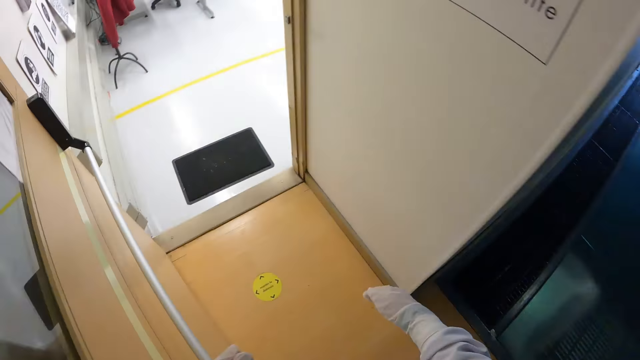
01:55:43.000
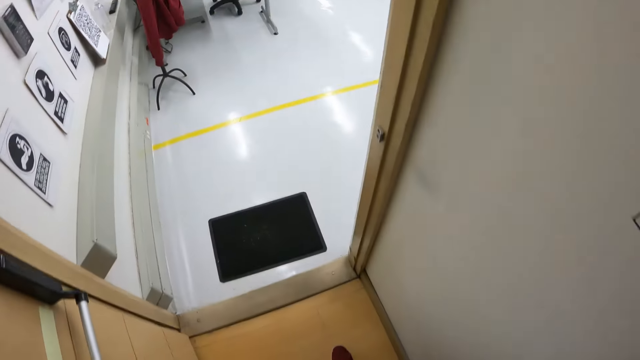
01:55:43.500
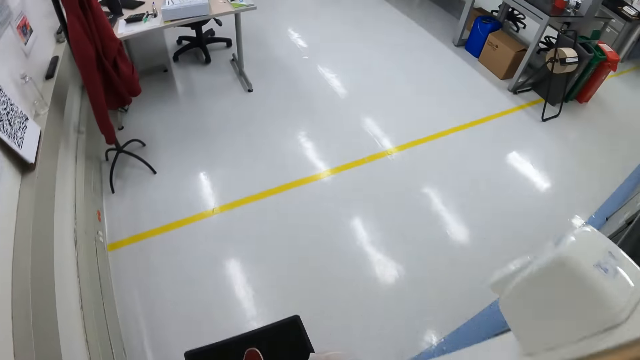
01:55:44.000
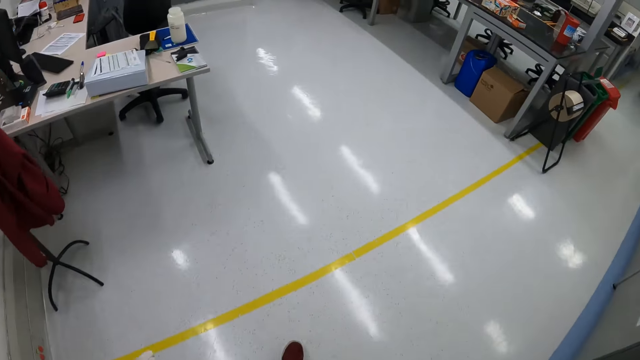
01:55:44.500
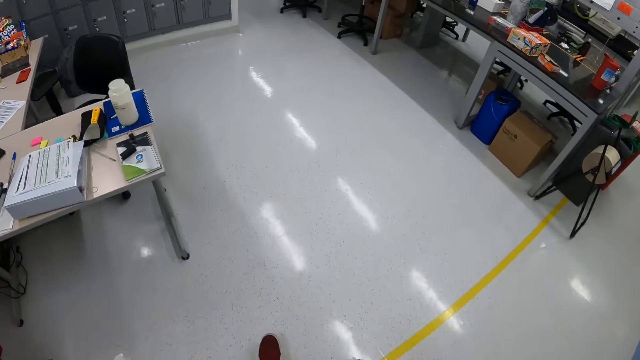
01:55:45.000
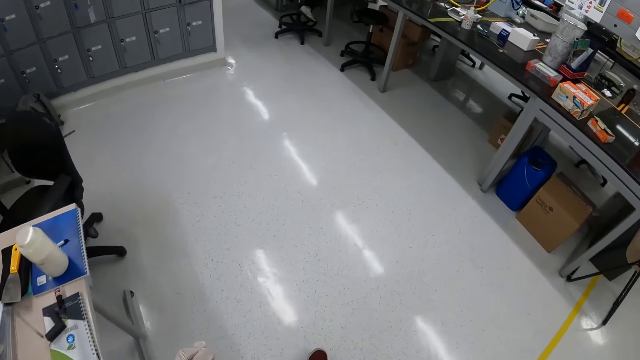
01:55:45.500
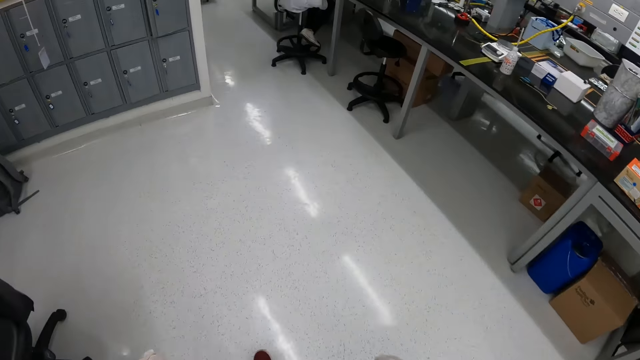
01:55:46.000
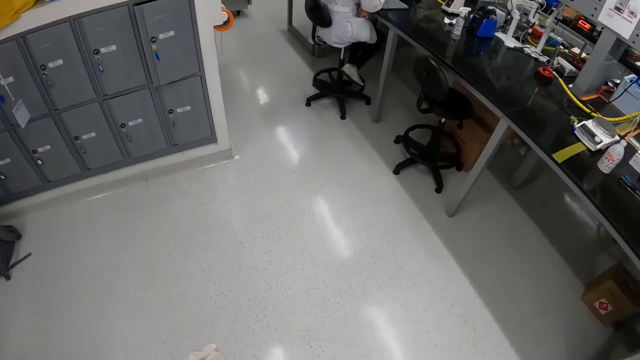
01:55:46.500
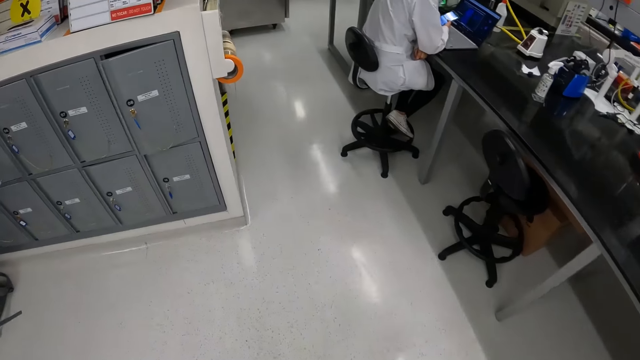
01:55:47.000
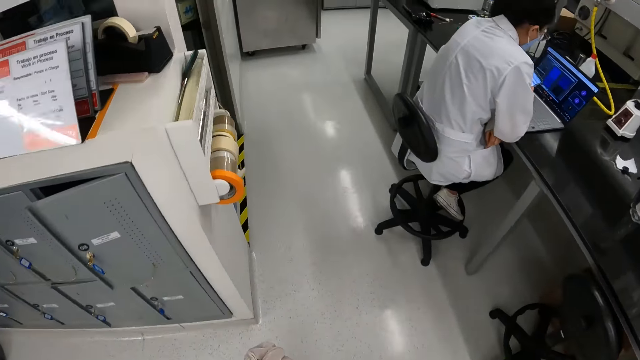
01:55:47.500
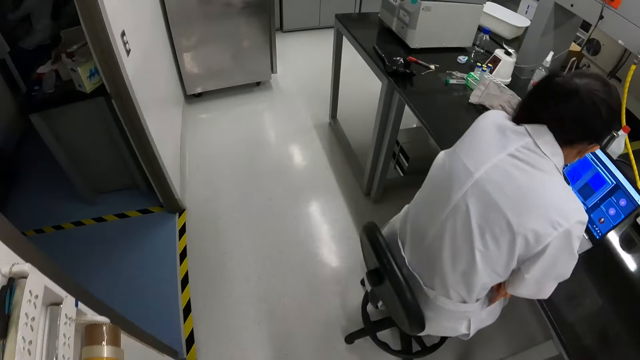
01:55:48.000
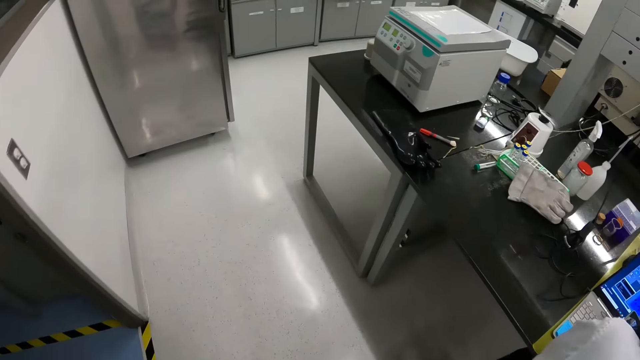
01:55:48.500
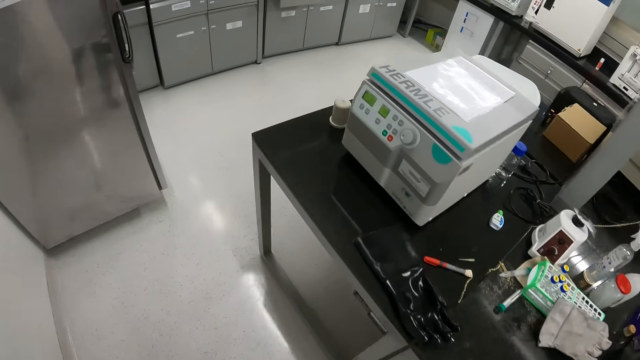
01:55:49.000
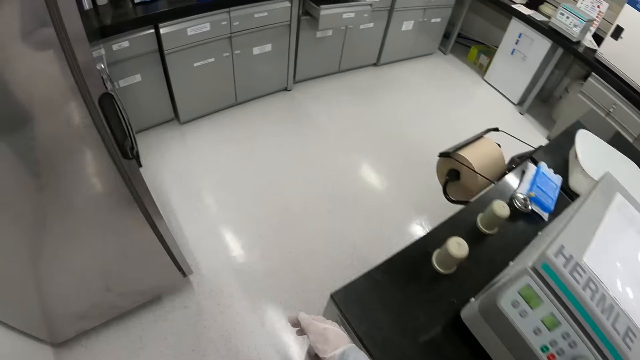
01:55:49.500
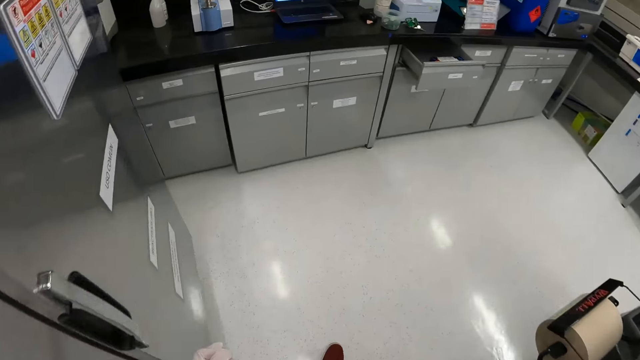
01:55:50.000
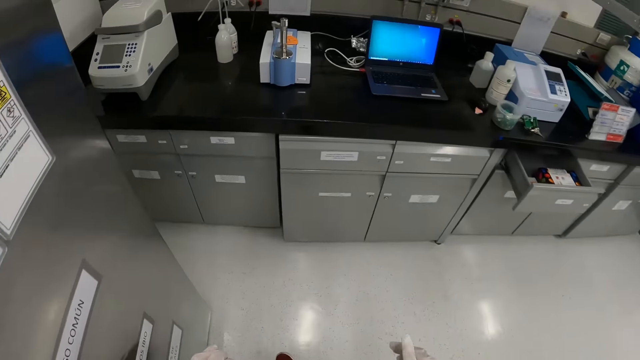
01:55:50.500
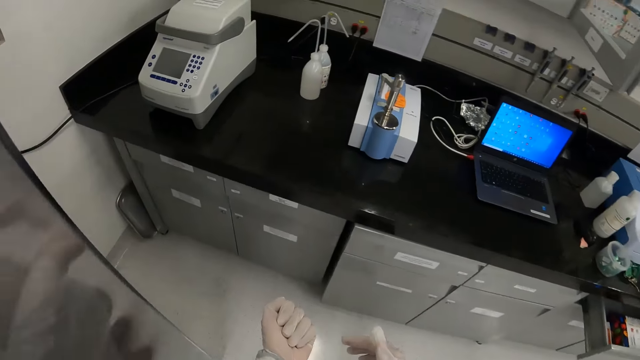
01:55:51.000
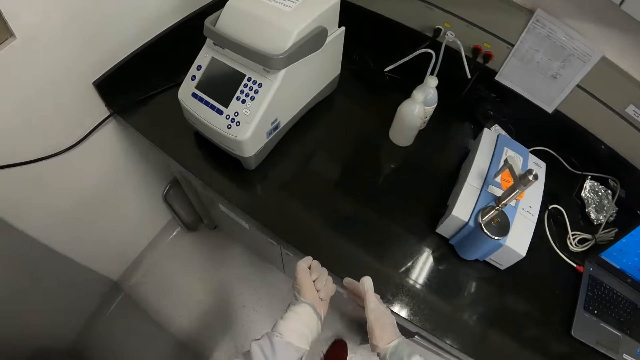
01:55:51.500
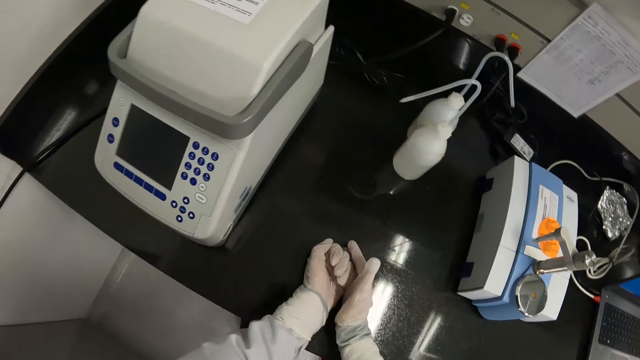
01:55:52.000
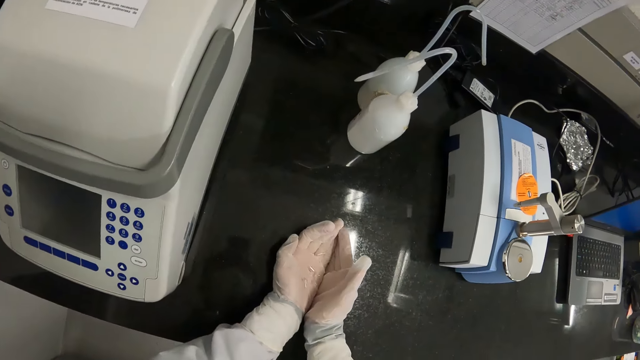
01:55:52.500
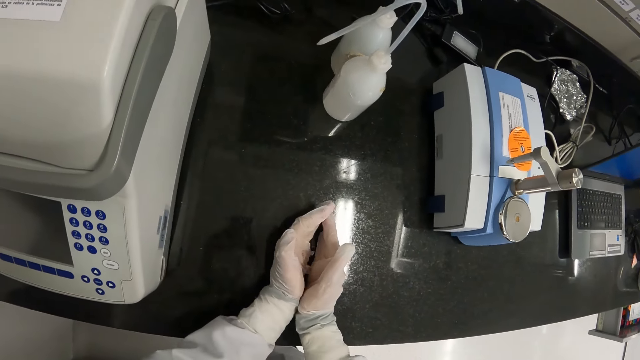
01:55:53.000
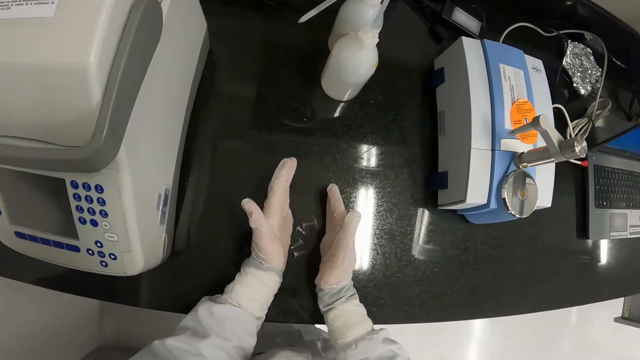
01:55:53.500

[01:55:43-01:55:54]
The camera wearer places centrifuge tube racks on a counter. They pour the tube covers on the counter with both hands.

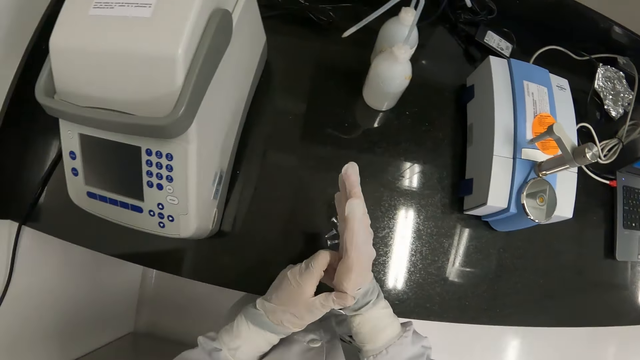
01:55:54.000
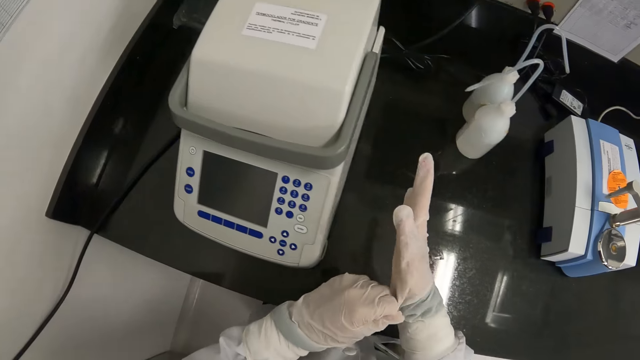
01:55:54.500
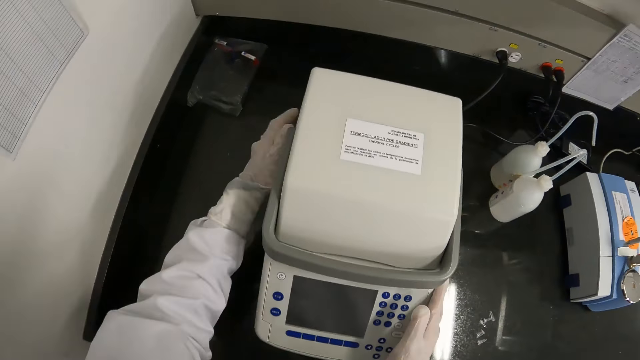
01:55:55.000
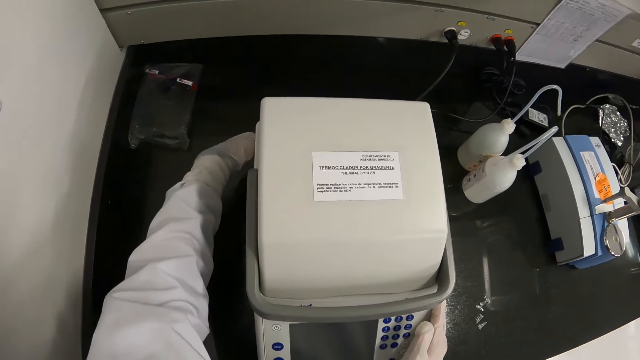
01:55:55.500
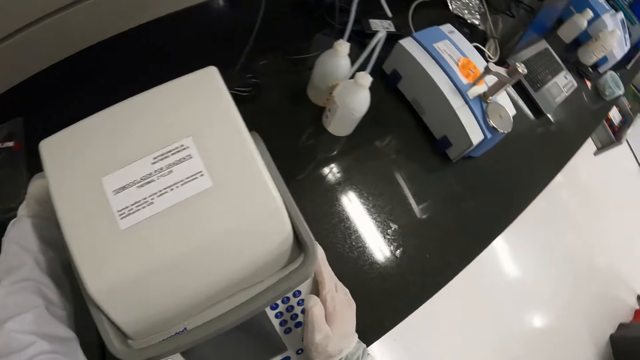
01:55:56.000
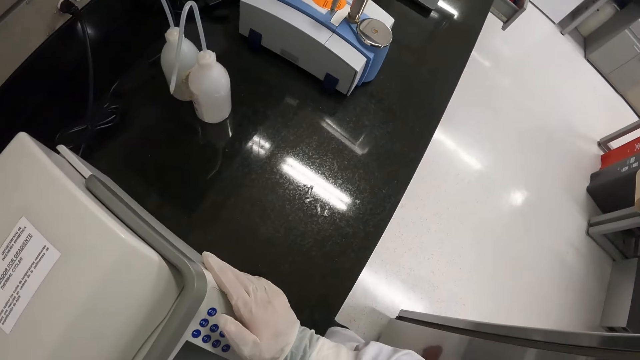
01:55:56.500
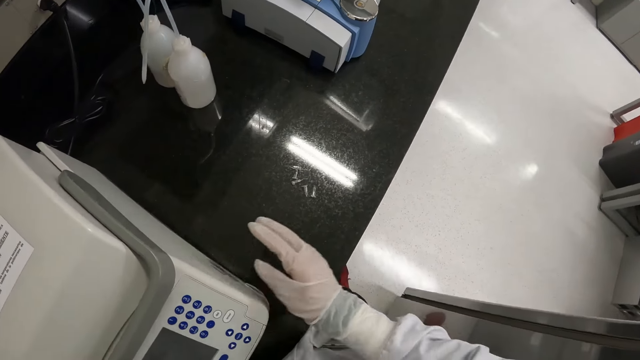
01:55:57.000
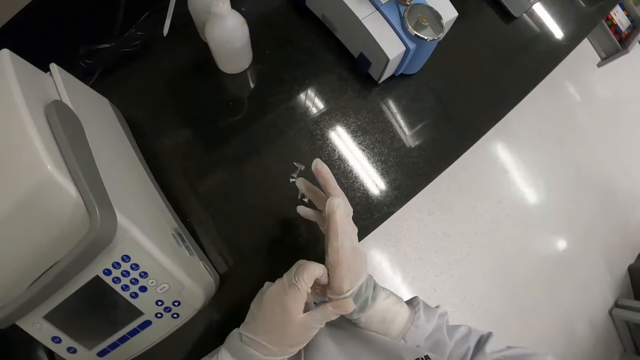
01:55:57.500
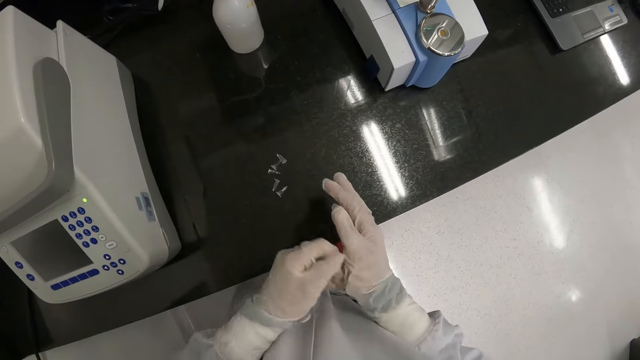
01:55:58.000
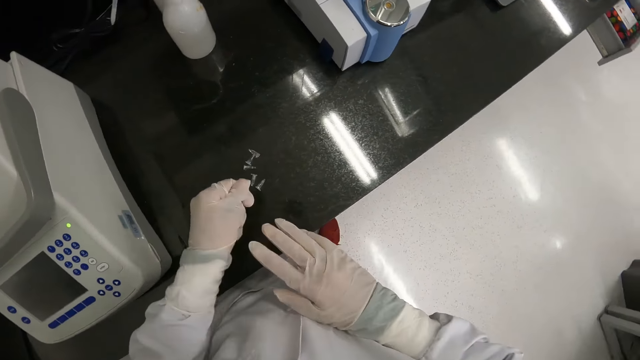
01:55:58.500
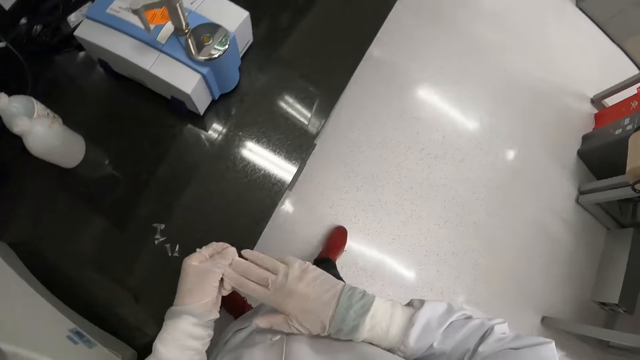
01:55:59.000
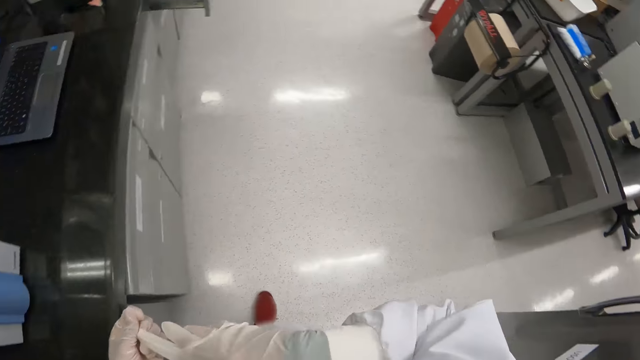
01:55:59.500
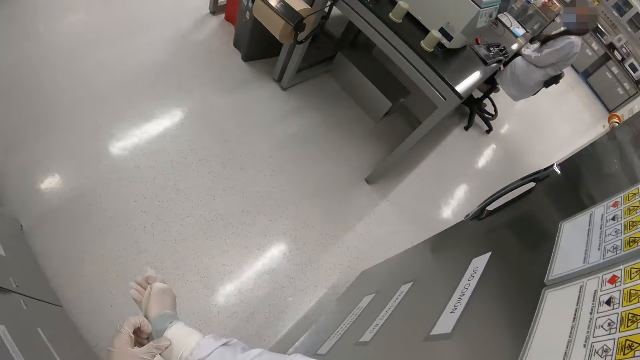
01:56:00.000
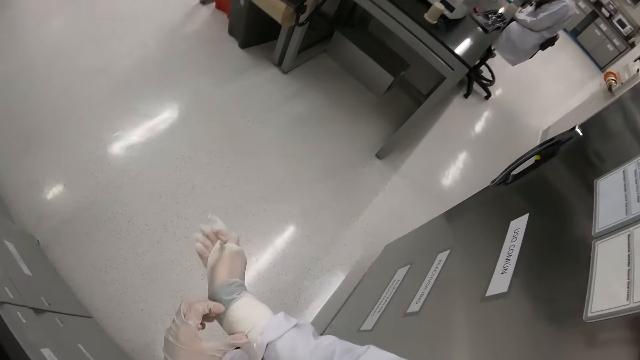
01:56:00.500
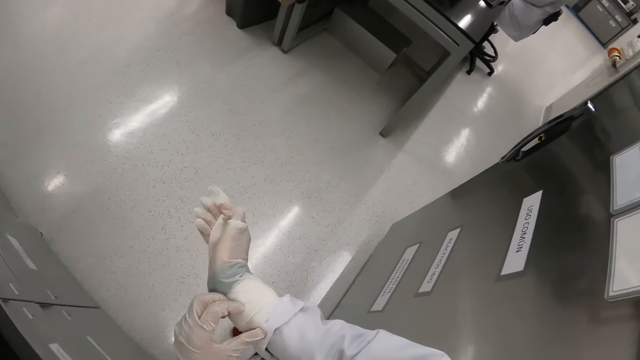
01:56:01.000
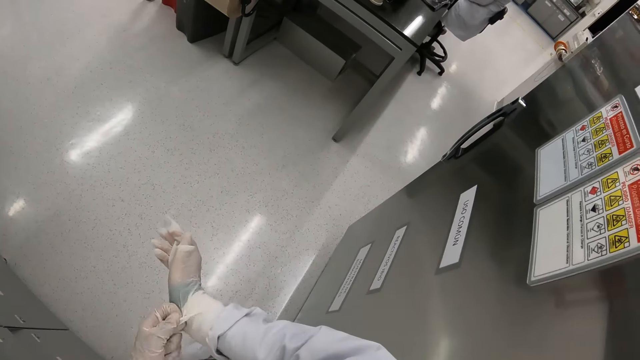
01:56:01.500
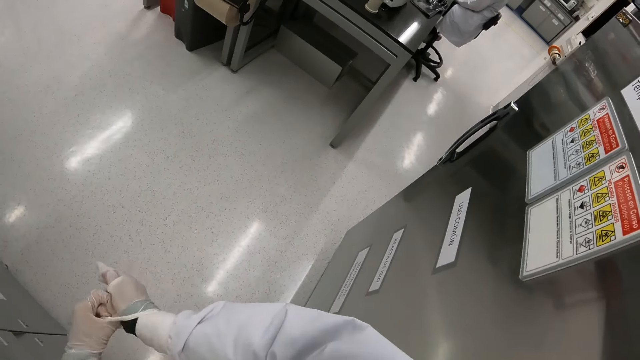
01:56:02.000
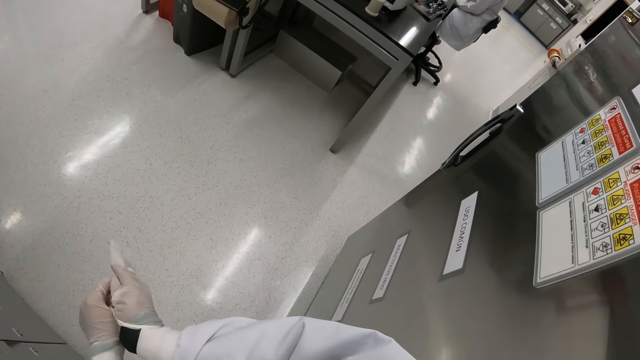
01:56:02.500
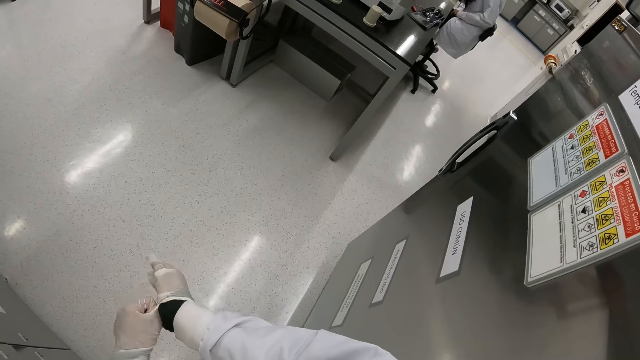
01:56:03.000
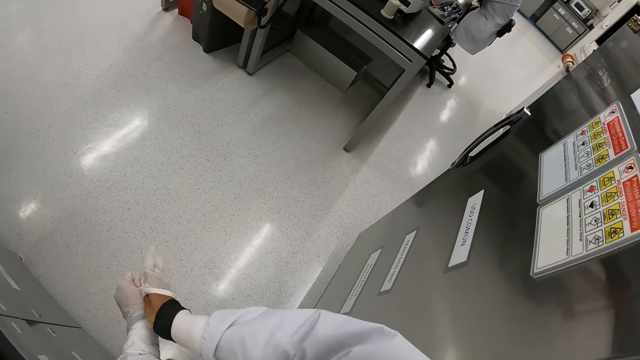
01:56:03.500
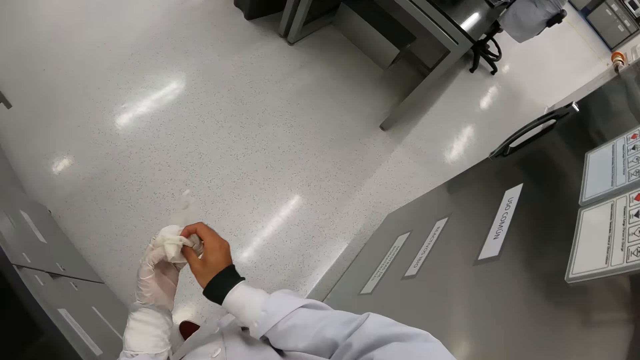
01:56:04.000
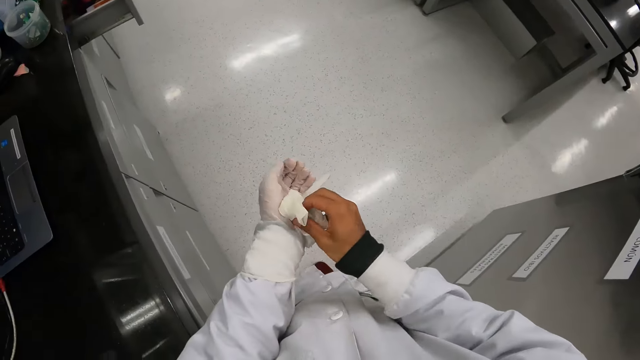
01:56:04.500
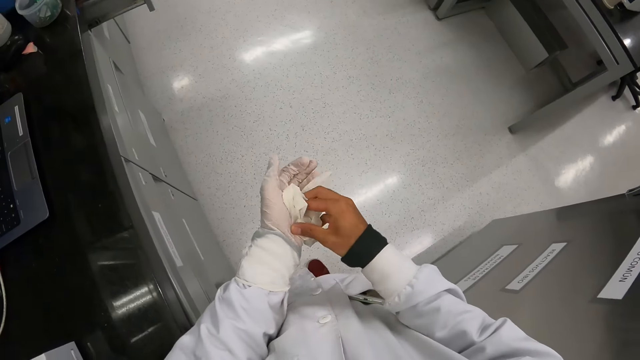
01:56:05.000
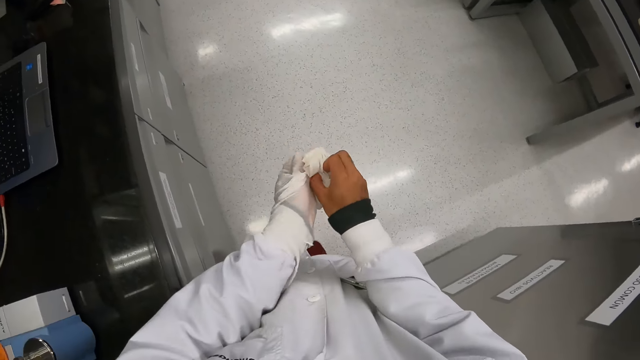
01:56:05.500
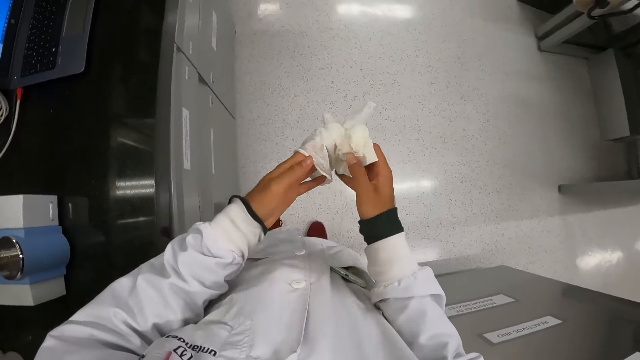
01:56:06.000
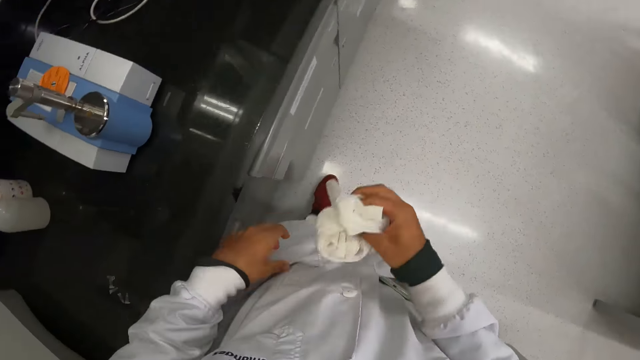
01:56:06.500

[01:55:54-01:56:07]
The camera wearer touches a centrifuge machine. She plugs an incubator with her left hand. She adjusts her glove in her right hand with her left hand. She removes the glove in her right hand with her left hand. She removes the glove in her left hand with her right hand.
